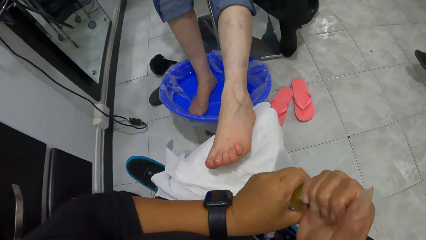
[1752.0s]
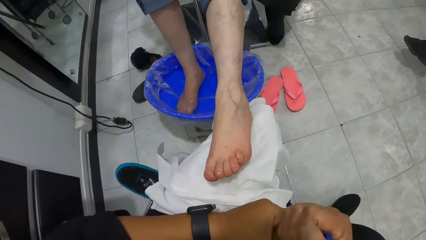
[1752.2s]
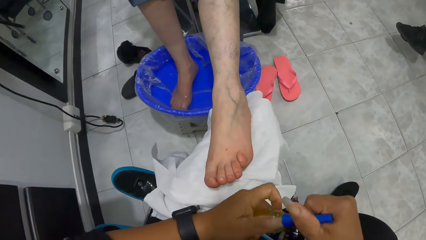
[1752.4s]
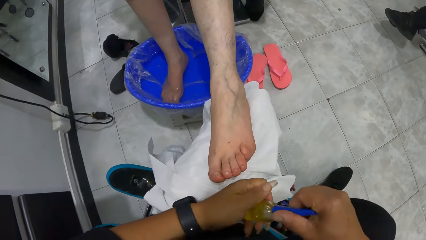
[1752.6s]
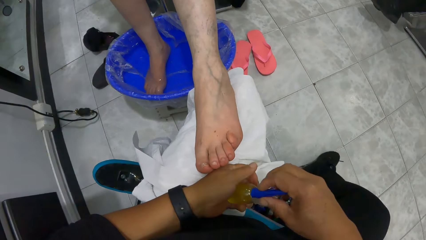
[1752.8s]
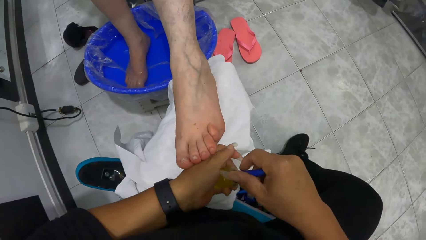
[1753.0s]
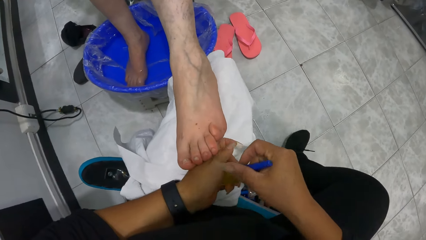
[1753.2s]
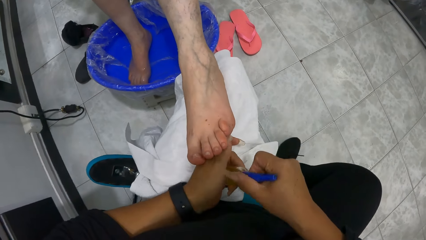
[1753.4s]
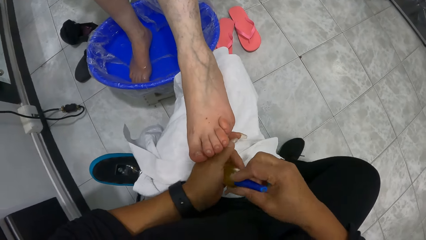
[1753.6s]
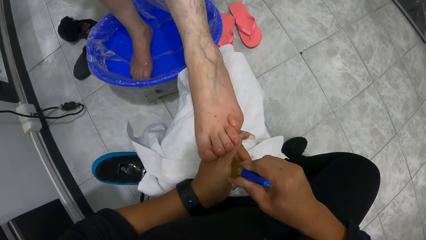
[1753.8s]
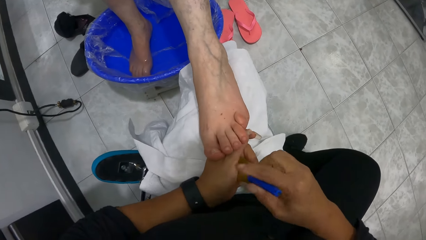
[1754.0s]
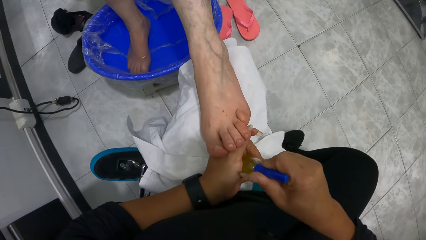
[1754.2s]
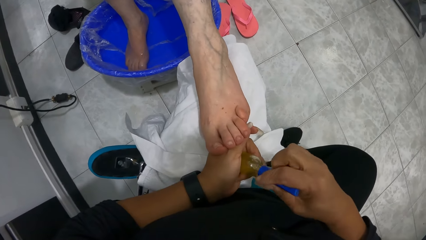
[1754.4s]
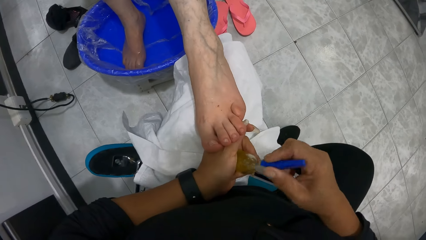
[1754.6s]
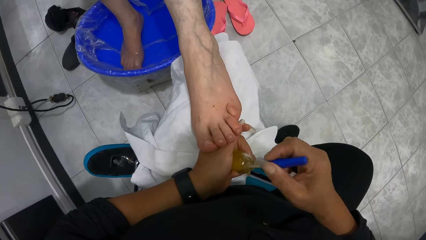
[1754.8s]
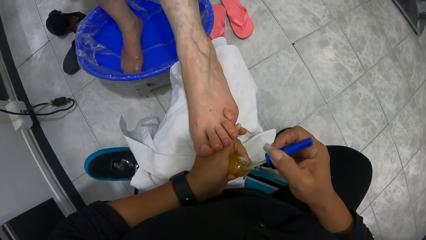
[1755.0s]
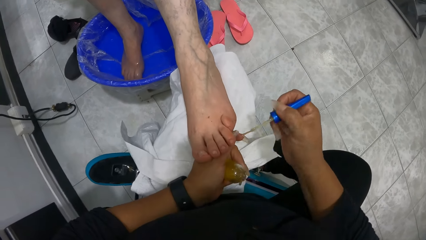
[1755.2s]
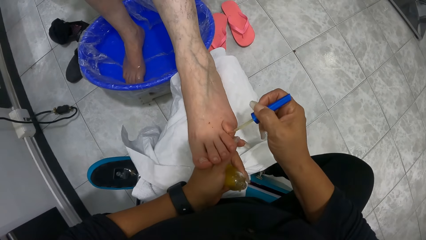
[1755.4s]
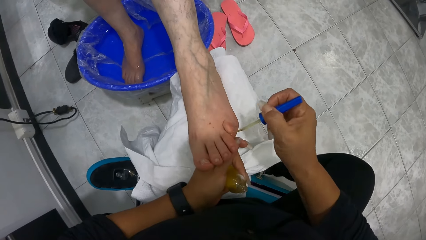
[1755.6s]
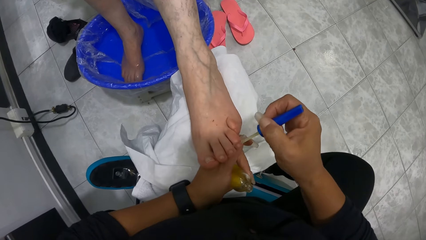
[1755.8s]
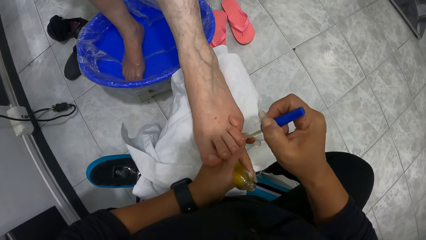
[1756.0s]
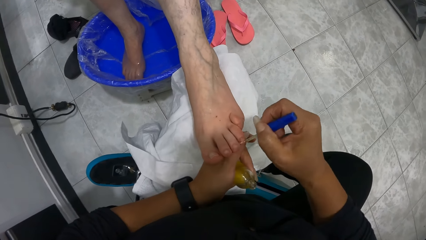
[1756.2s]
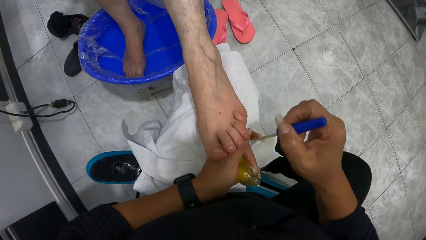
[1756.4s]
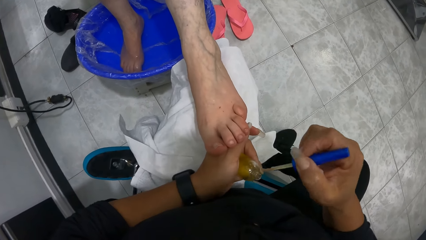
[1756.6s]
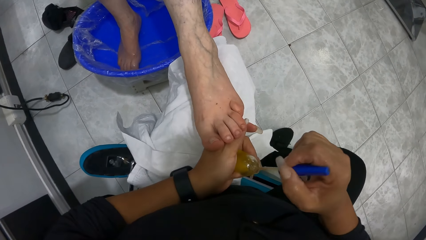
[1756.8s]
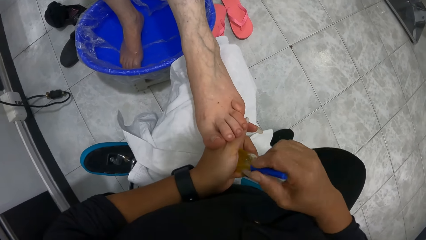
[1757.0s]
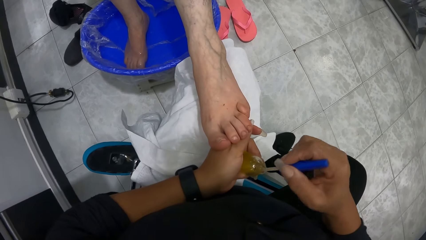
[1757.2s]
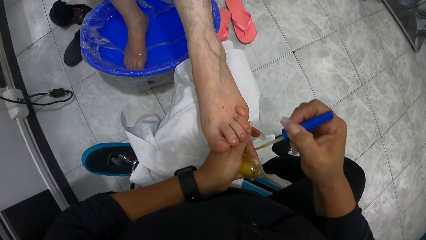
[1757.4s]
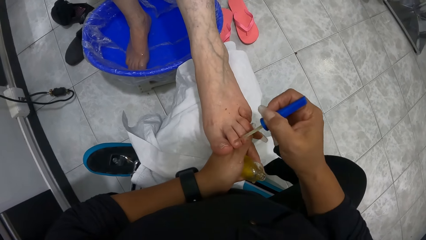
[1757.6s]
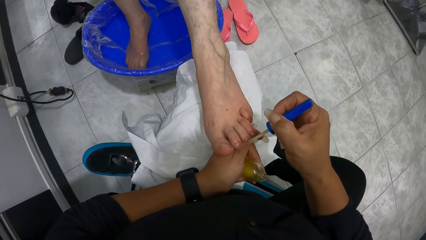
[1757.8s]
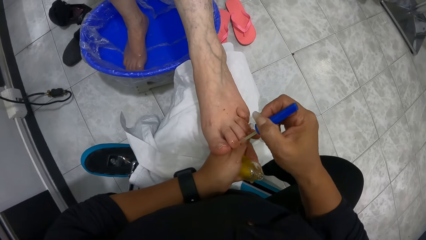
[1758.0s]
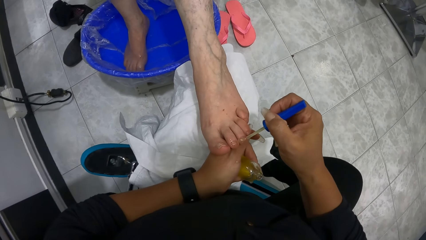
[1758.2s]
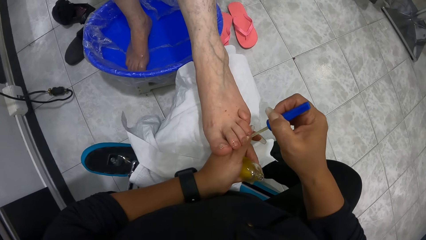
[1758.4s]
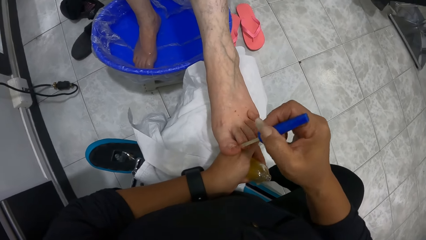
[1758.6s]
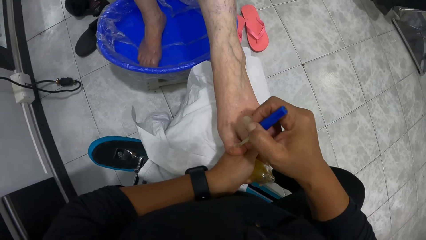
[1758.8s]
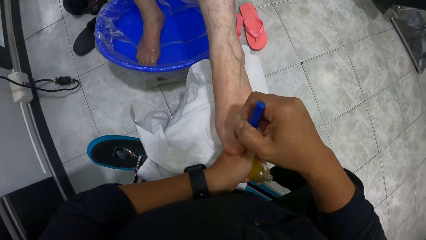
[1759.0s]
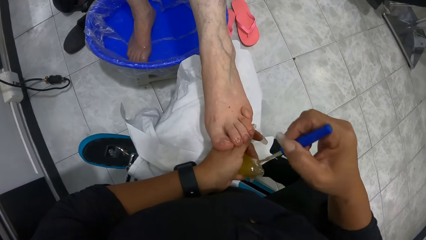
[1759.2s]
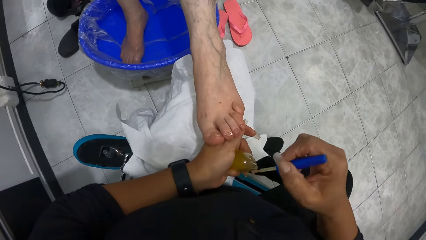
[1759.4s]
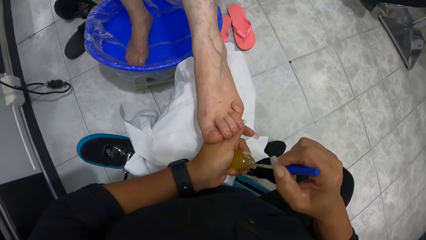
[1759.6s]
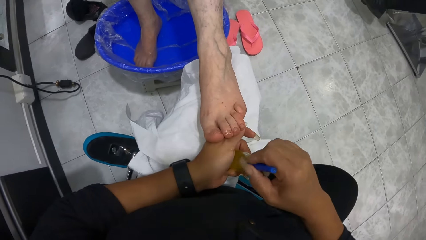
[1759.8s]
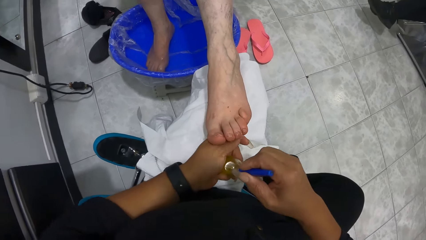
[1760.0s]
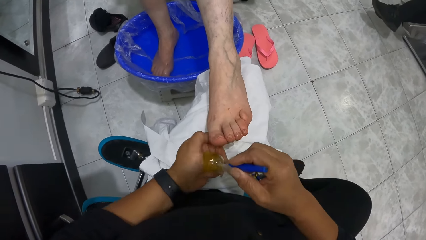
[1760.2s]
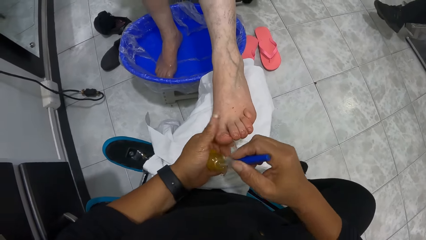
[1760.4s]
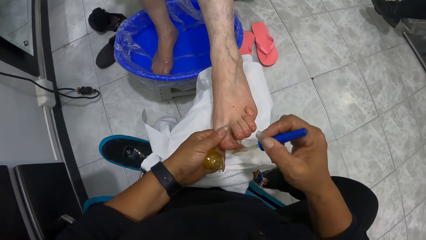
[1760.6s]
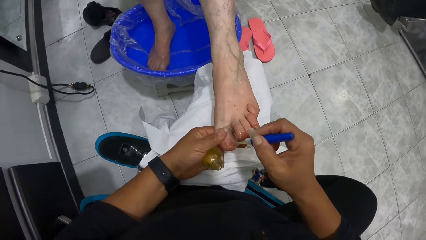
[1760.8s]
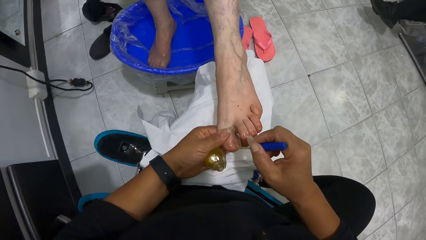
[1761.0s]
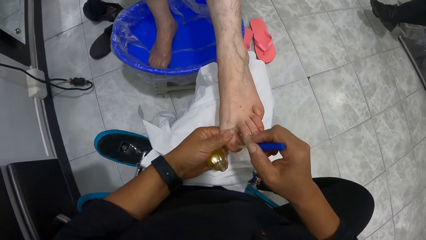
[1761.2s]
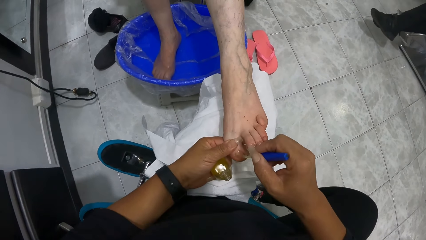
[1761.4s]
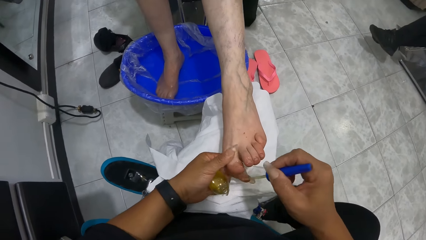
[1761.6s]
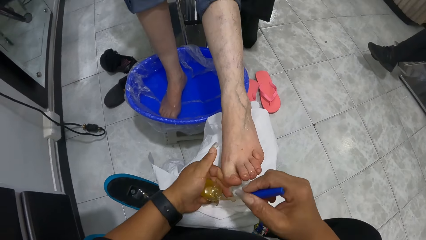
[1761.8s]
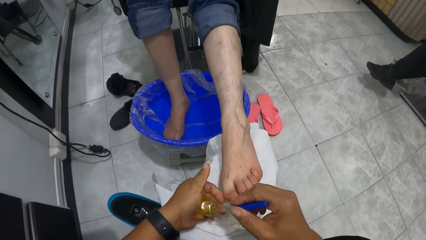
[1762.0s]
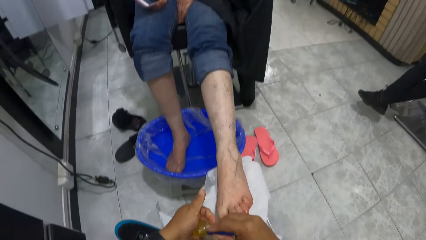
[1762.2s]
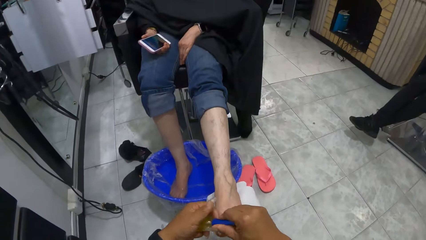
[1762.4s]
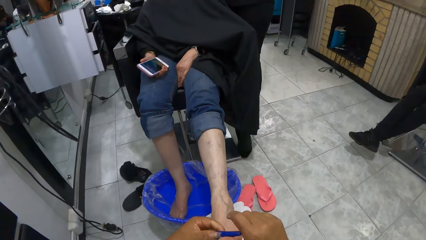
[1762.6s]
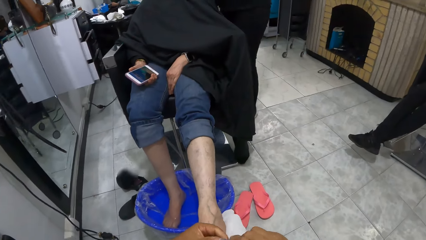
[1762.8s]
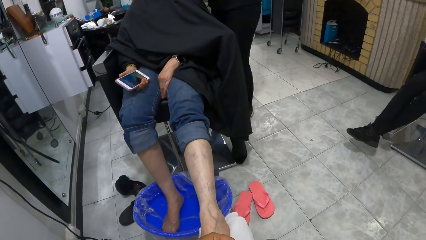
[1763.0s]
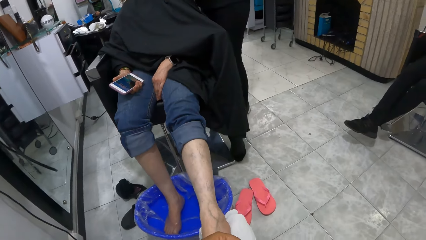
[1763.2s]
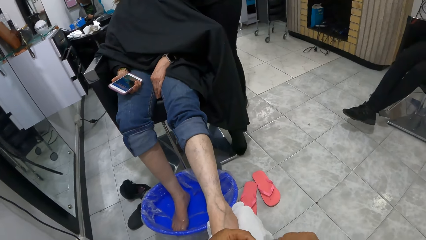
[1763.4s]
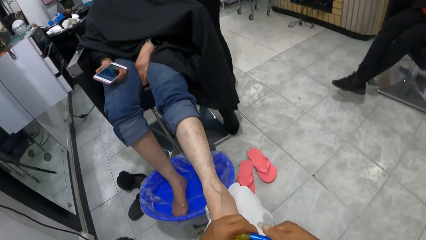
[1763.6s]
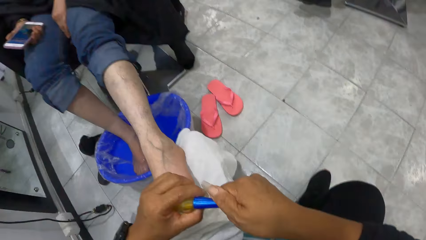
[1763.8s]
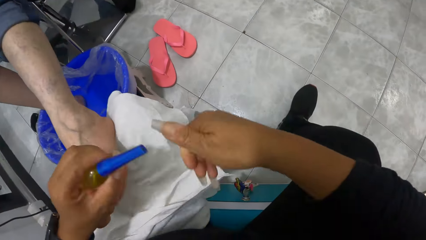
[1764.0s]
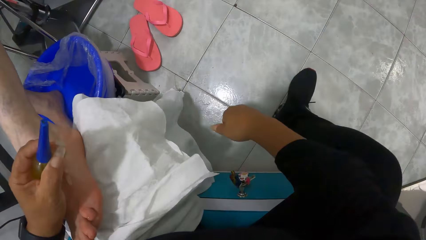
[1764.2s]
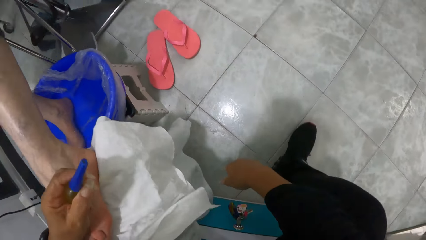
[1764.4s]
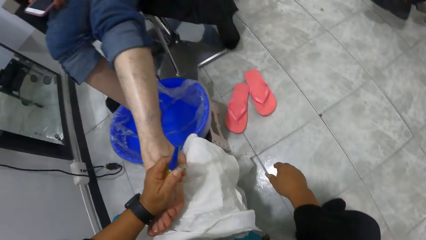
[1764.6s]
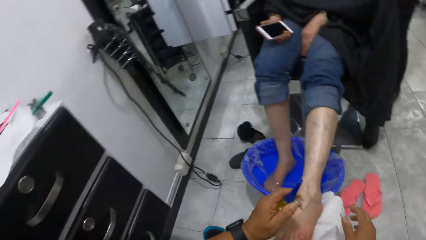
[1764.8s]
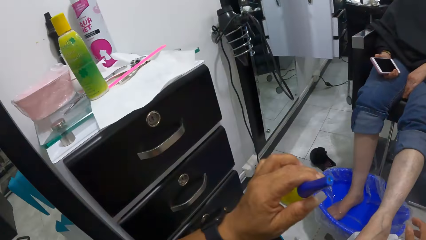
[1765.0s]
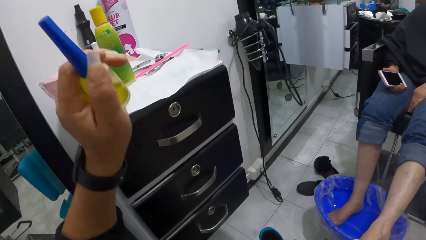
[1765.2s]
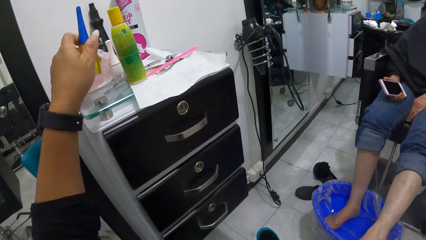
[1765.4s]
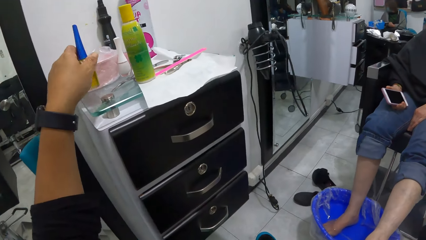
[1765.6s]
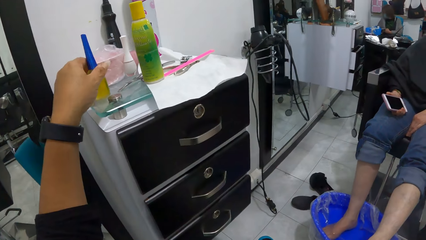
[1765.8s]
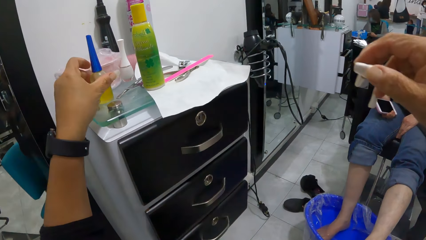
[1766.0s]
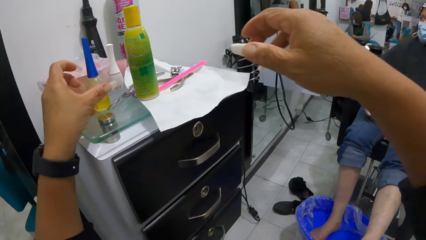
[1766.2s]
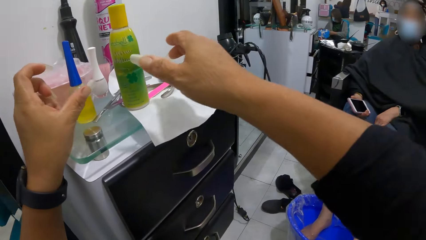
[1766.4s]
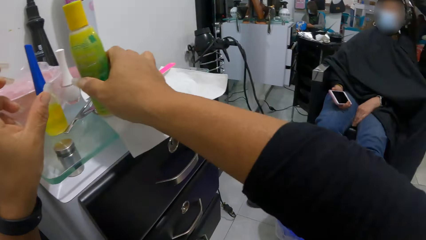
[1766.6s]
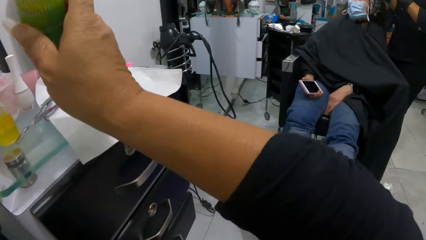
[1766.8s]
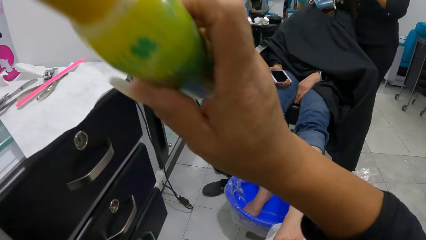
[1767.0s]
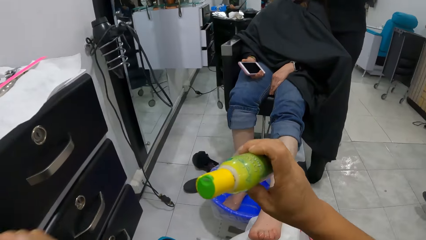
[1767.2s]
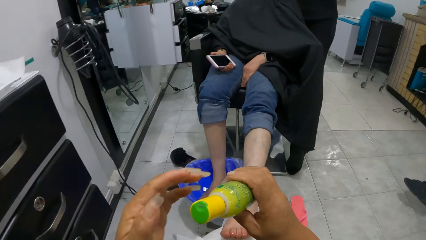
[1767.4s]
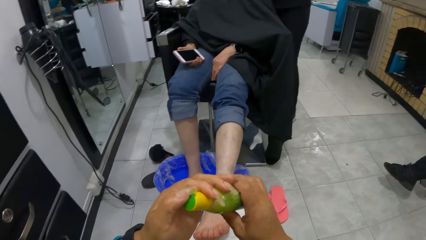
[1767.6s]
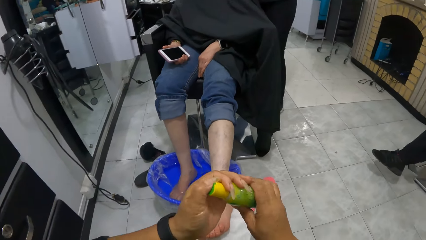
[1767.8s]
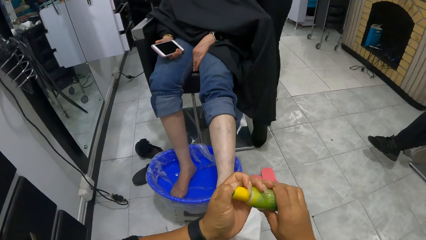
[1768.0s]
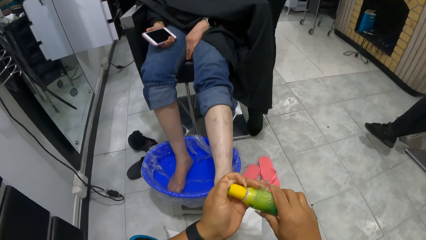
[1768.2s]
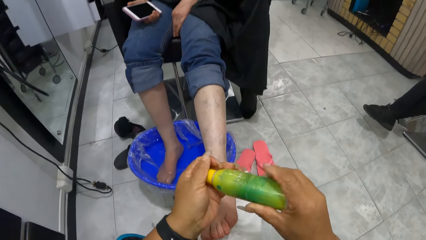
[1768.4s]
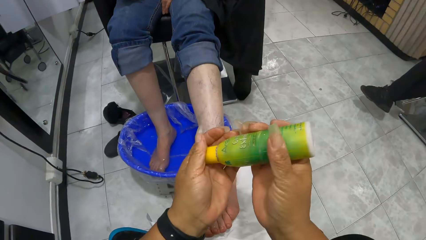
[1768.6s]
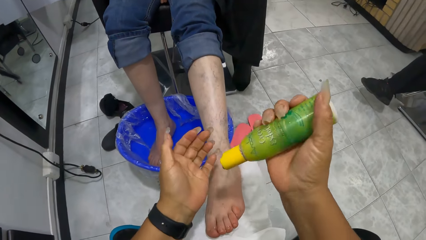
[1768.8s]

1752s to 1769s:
The camera wearer removes a brush from the bottle of cuticle oil with both hands. She applies some cuticle oil on the left pinky toe of the woman with the brush in her right hand. She applies some cuticle oil on the left ring toe of the woman with the brush in her right hand. She dips the brush in her right hand into the bottle of cuticle oil. She applies some cuticle oil on the left pointer toe of the woman with the brush in her right hand. She applies some cuticle oil on the left middle toe of the woman with the brush in her right hand. She applies some cuticle oil on the left big toe of the woman with the brush in her right hand. She dips the brush in her right hand into the bottle of cuticle oil. She applies some cuticle oil on the left big toe of the woman with the brush in her right hand. She covers the bottle of cuticle oil with the brush in her right hand. She places the bottle of cuticle oil on the shelf with her left hand. She takes the bottle of foot cream from the tissue on the shelf with her right hand. She presses the lid on the bottle of foot cream with her left hand.
